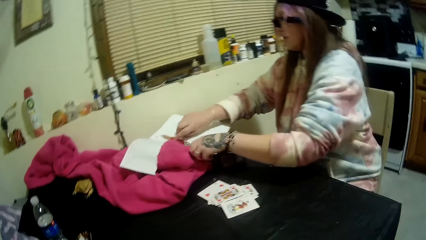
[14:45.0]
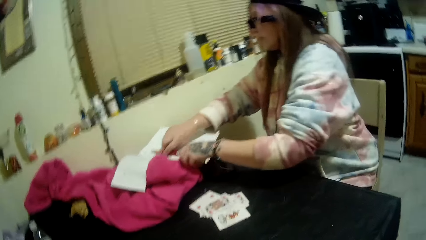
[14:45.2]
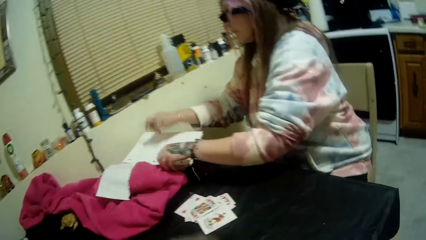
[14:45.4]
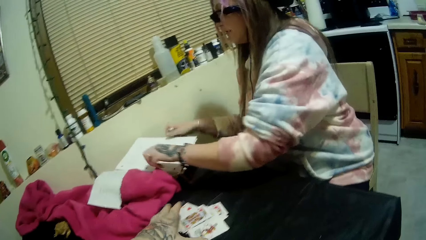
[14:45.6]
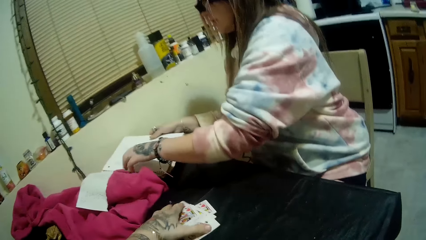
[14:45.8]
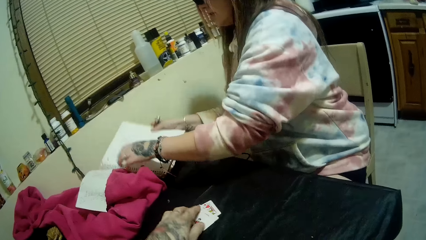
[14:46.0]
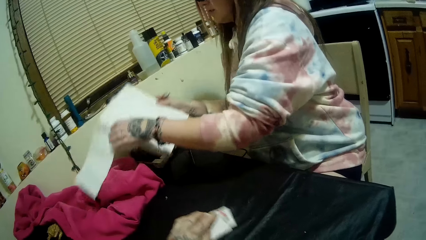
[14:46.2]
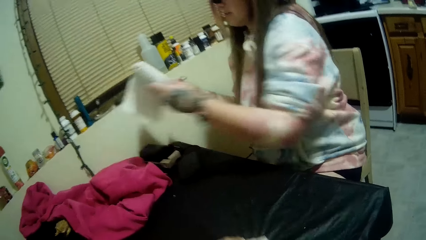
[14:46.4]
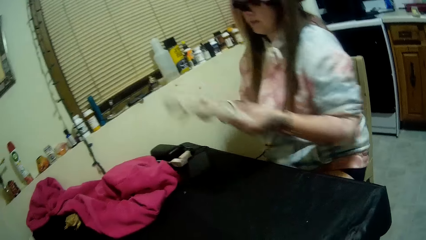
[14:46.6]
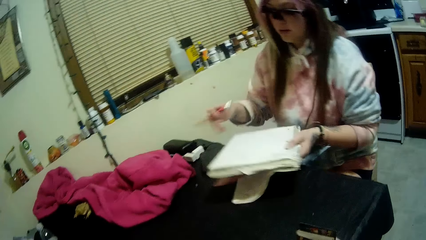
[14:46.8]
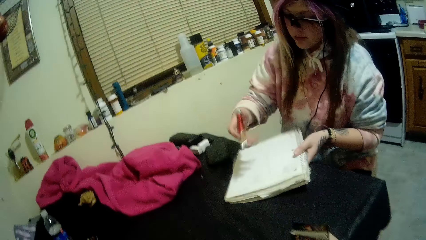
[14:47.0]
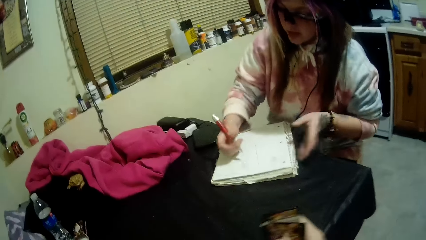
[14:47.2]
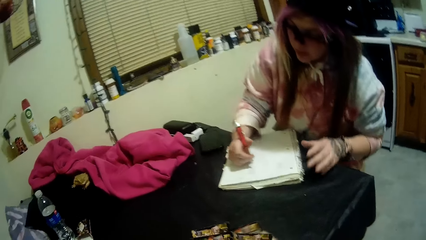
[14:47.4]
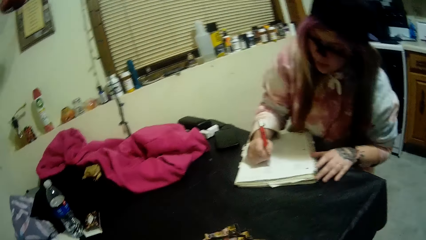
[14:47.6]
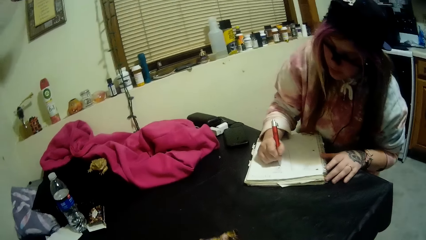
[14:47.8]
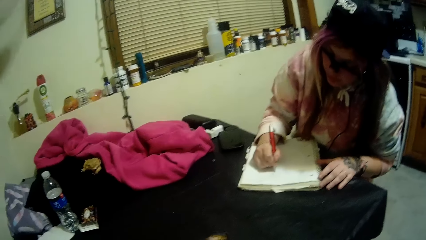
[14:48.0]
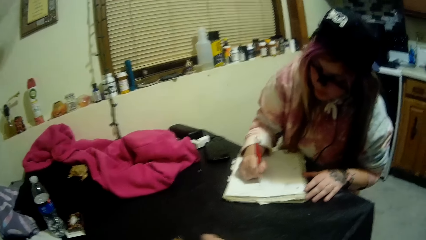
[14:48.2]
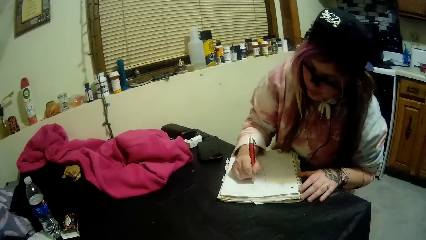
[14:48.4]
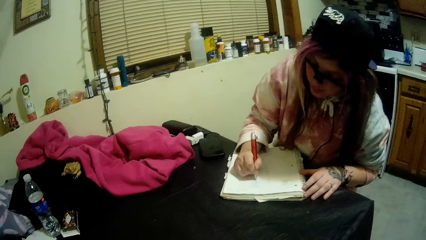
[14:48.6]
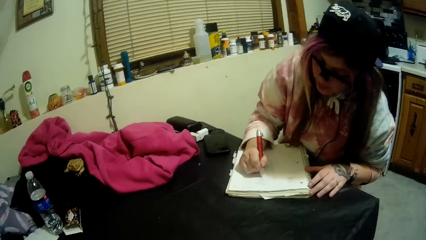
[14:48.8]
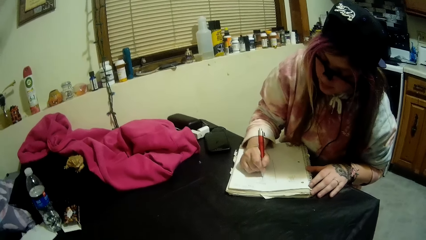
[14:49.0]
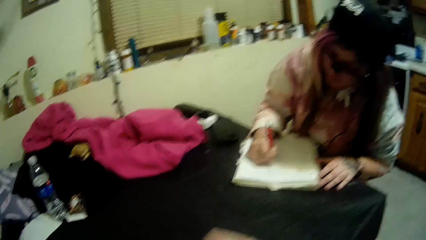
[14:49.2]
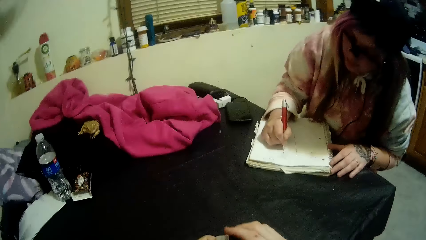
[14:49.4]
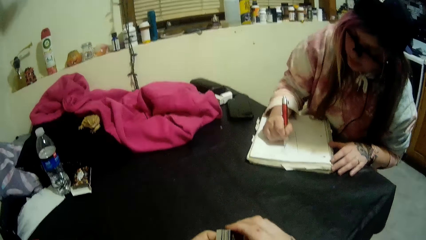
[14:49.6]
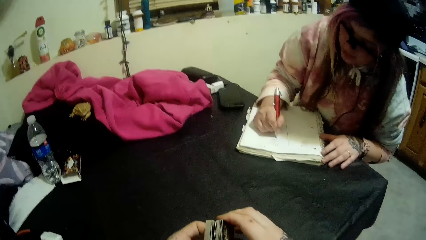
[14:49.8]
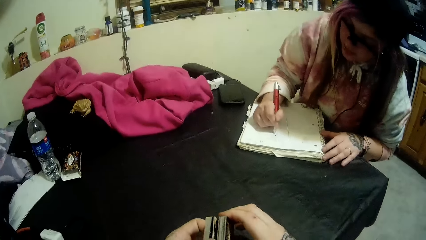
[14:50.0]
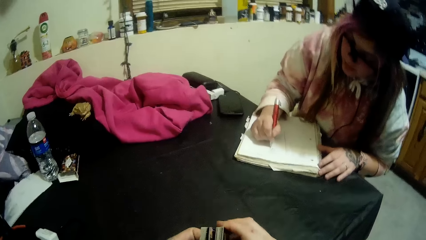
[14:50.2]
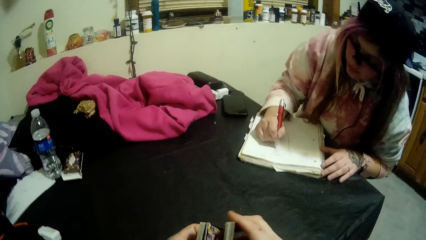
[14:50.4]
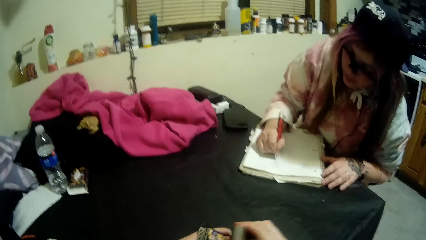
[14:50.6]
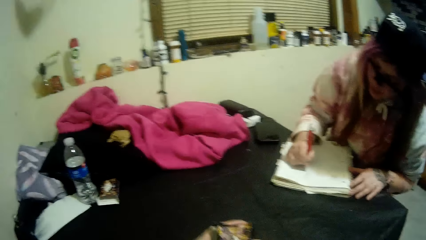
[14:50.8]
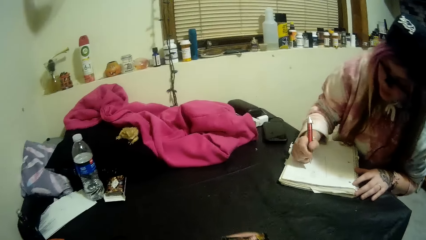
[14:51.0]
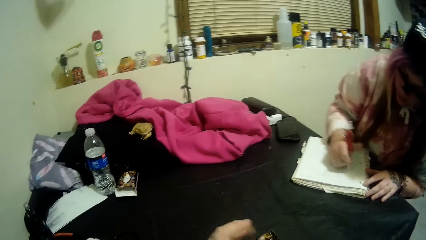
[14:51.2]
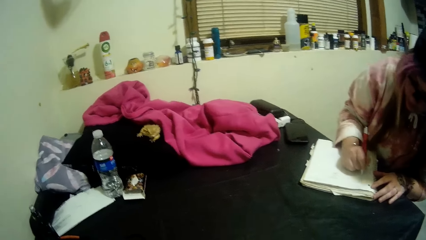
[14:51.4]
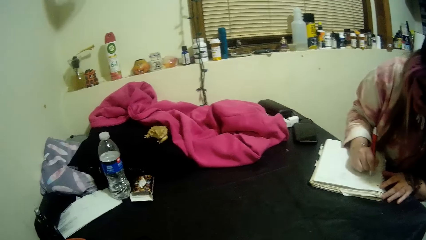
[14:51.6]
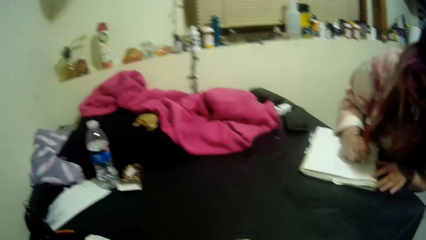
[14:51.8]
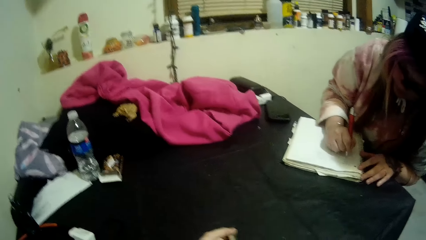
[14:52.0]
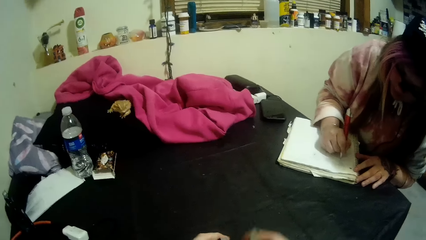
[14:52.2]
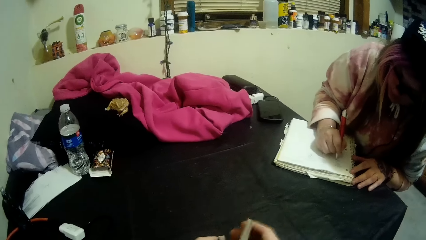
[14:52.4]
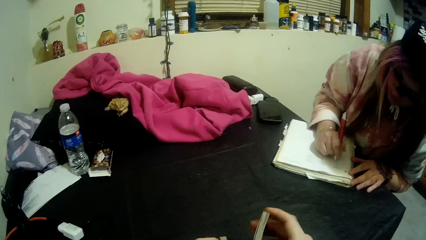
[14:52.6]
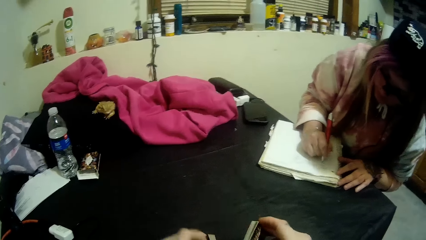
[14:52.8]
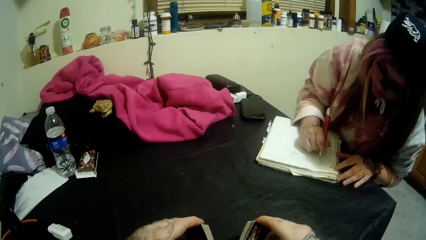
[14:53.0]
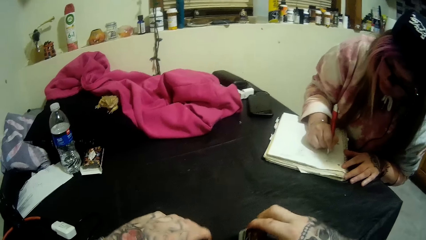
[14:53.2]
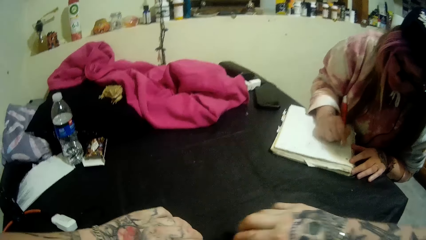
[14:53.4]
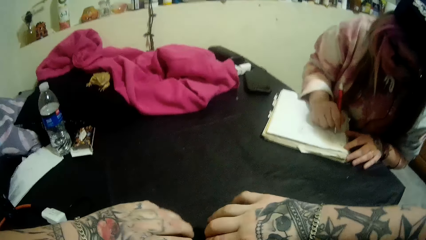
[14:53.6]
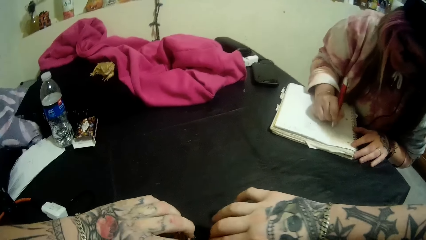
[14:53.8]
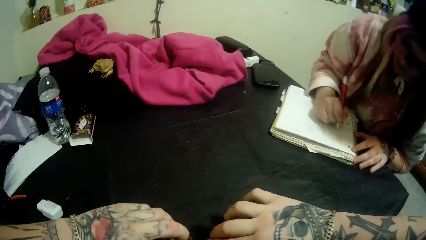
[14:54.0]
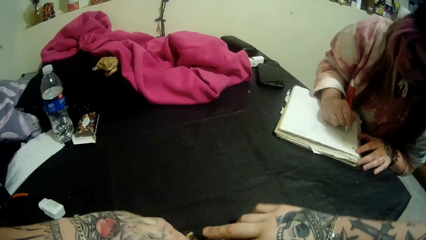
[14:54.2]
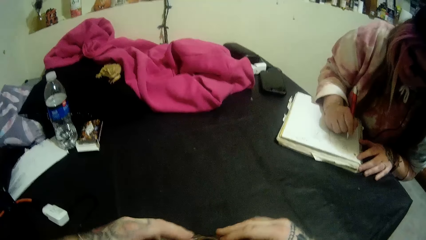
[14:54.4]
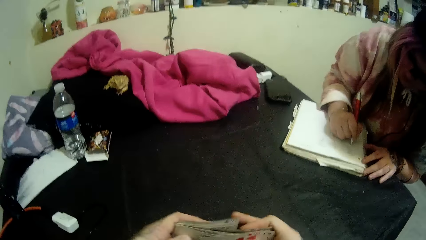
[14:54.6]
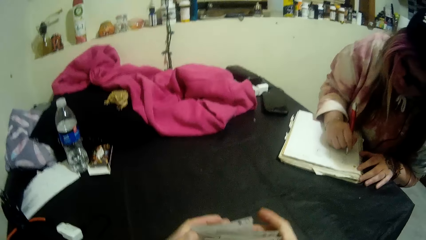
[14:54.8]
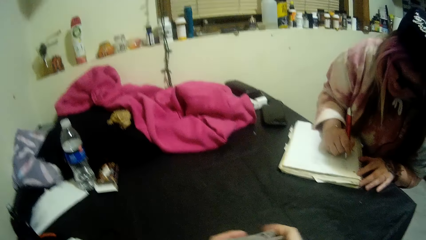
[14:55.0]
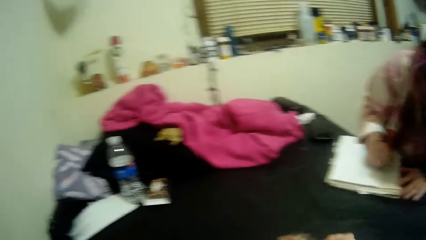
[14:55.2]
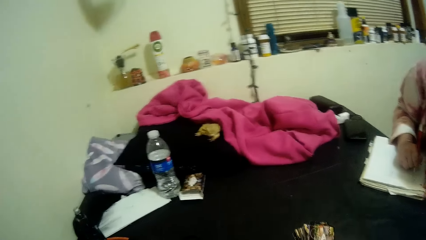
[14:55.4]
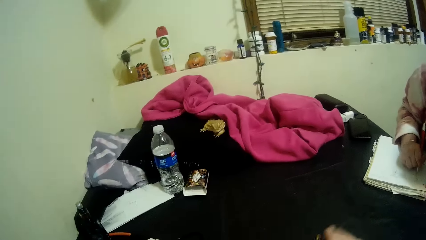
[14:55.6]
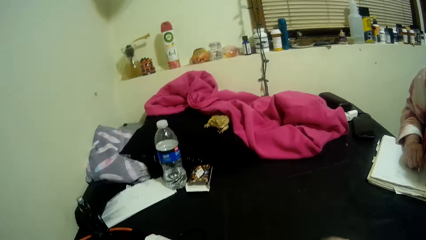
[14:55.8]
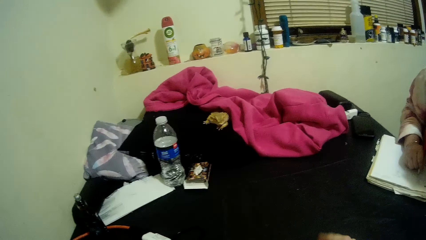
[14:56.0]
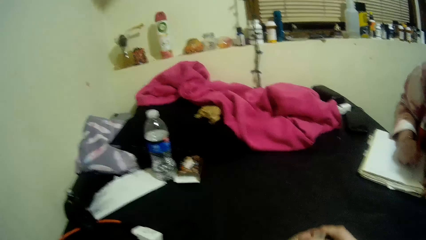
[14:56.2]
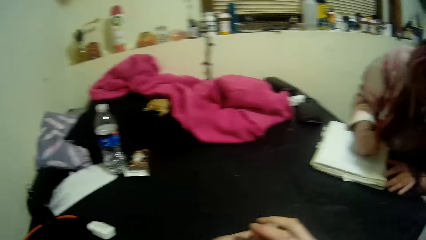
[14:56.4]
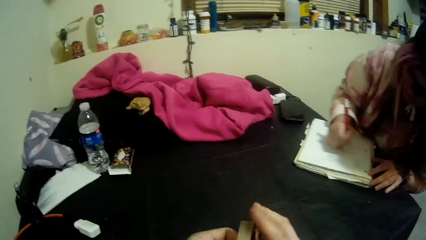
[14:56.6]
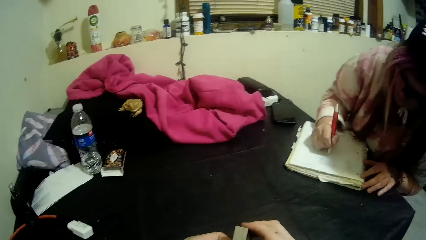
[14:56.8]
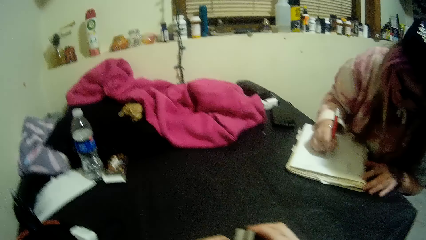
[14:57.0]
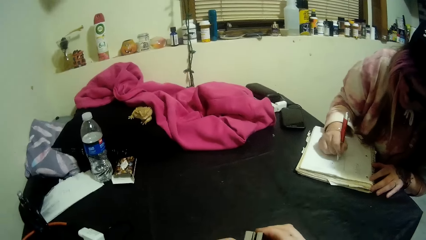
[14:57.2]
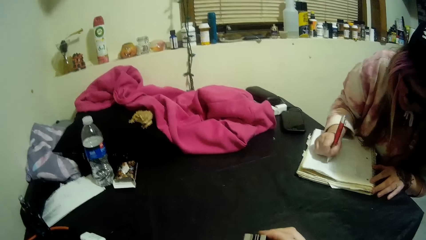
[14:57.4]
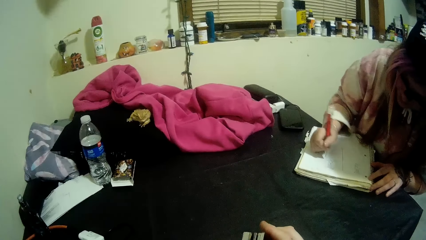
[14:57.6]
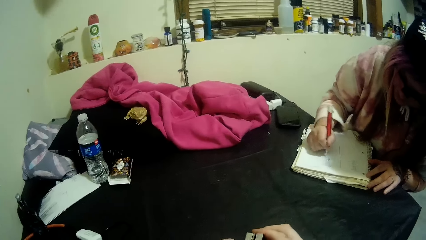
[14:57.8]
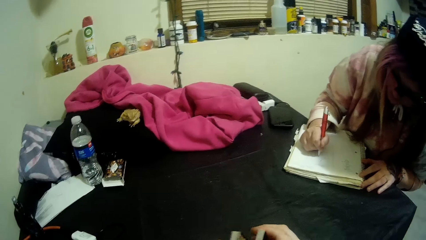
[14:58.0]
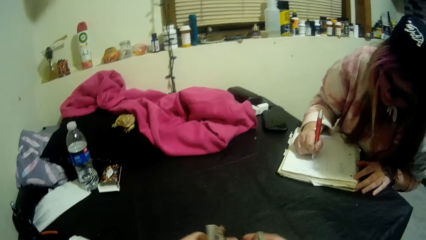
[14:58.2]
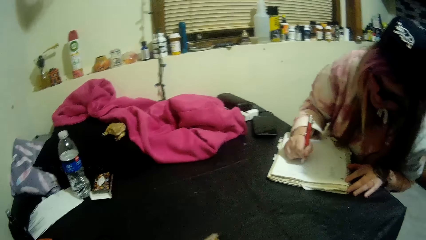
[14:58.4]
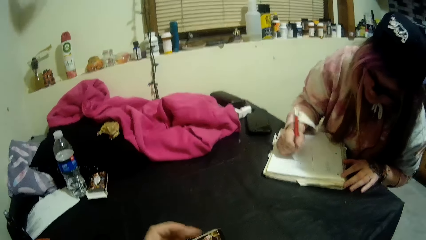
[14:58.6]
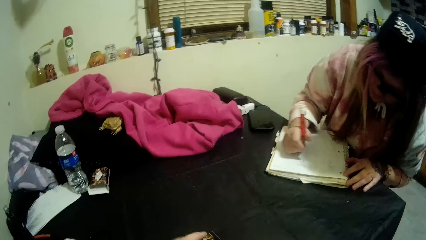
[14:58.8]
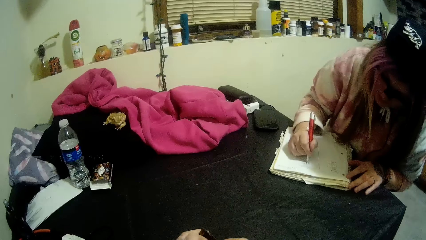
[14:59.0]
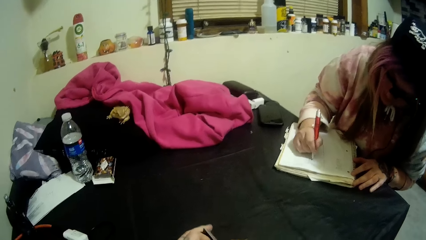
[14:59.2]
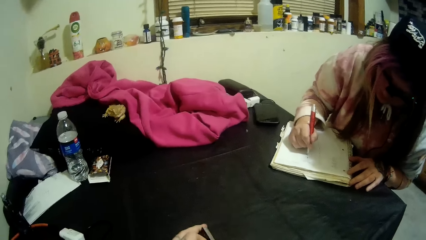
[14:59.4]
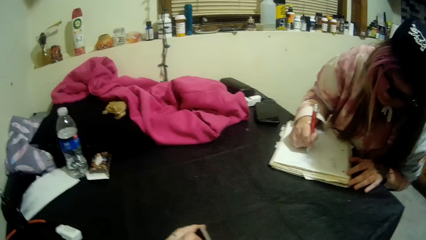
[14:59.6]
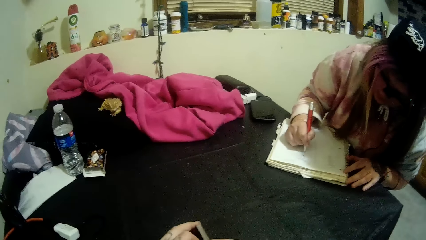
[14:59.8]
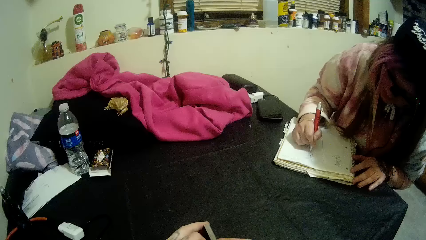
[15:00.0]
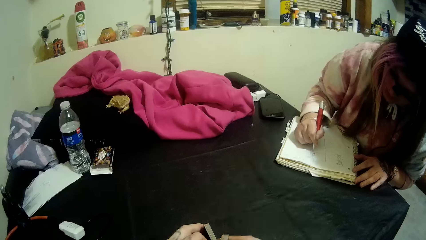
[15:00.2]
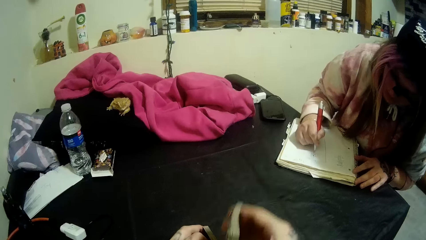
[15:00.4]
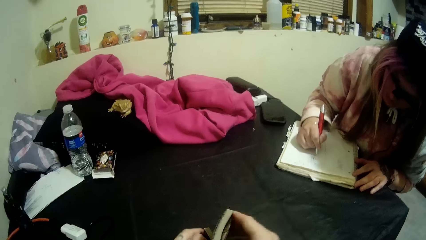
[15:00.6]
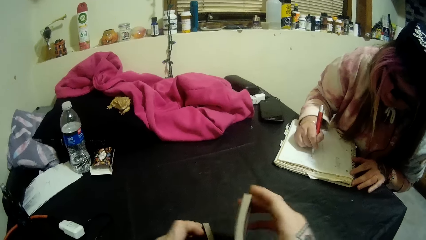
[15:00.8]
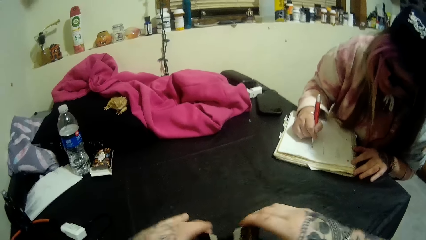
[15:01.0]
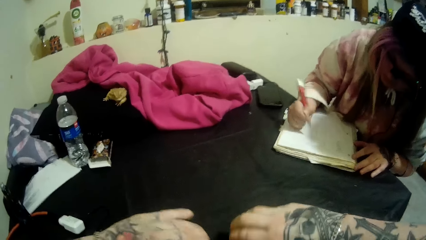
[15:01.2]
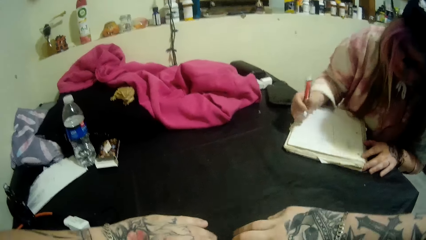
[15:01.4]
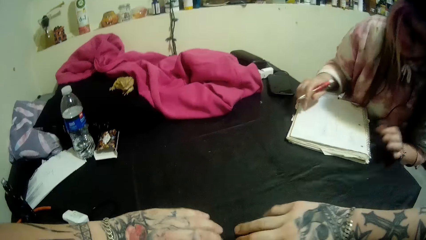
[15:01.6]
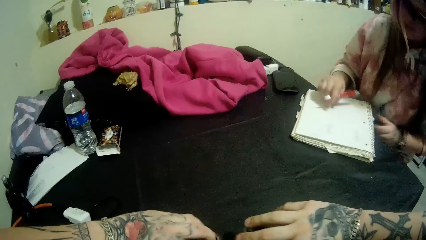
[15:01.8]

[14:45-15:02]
A woman picks the pen from the table. She moves a book and the pen on the table with her hands. She picks the book from the table. The camera wearer picks some cards from the table with his left hand. The woman puts the book on the table. She writes on the book on the table with the pen. The camera wearer shuffles the cards in his hands.
